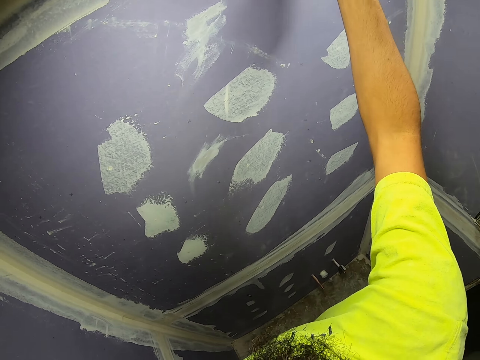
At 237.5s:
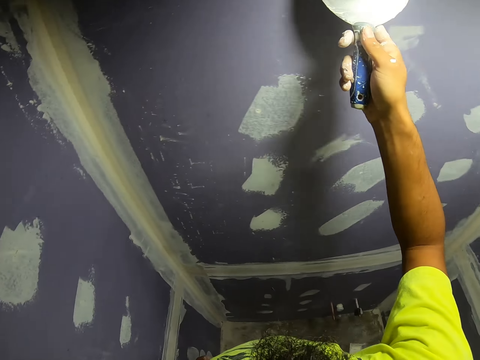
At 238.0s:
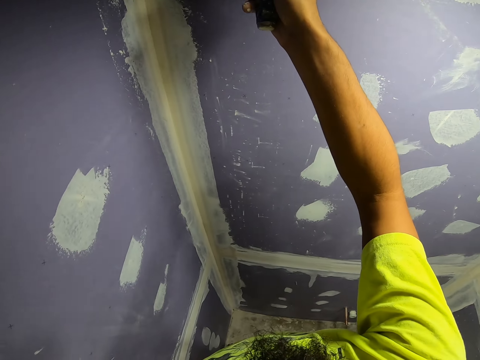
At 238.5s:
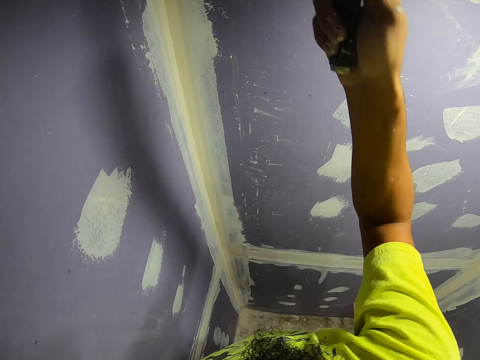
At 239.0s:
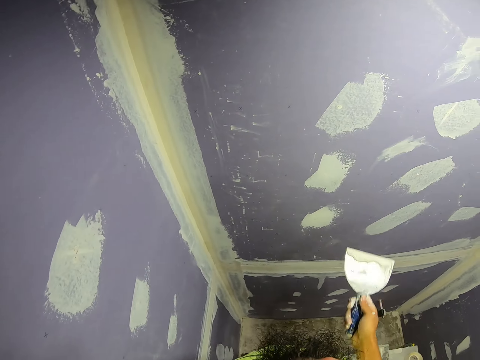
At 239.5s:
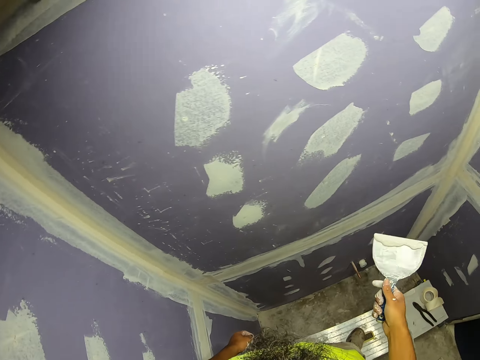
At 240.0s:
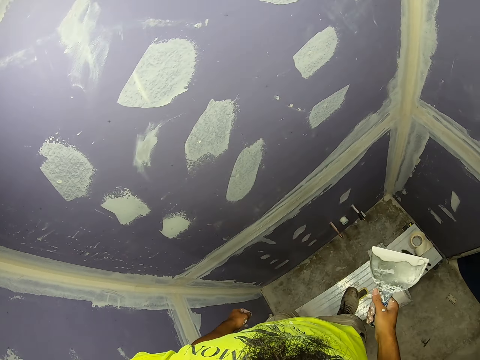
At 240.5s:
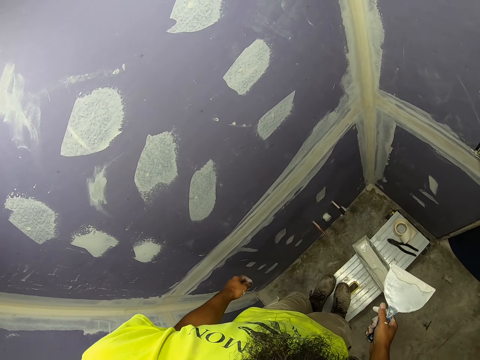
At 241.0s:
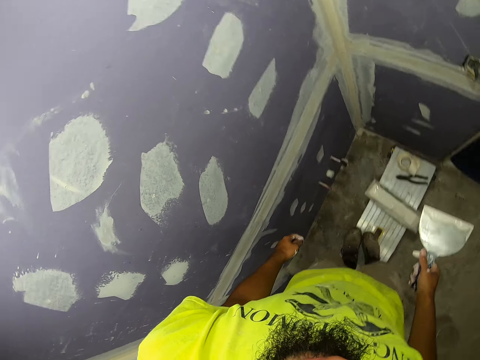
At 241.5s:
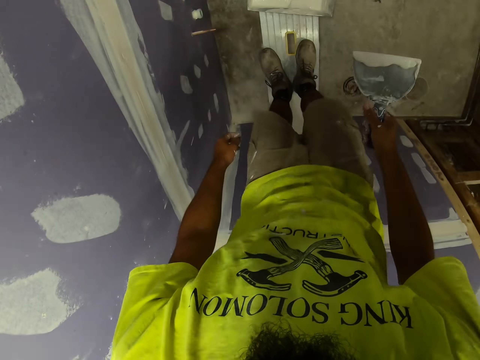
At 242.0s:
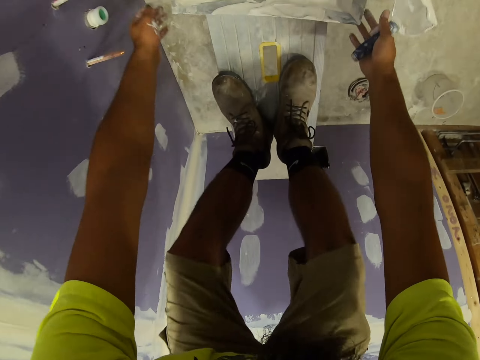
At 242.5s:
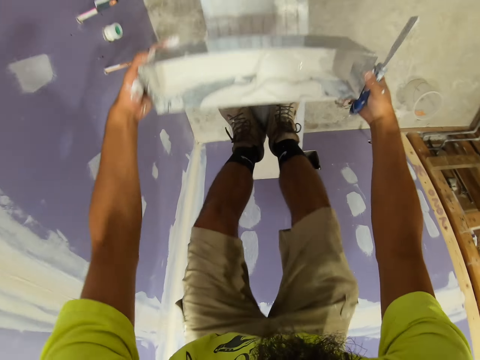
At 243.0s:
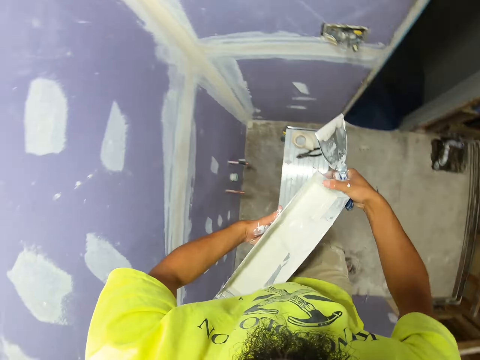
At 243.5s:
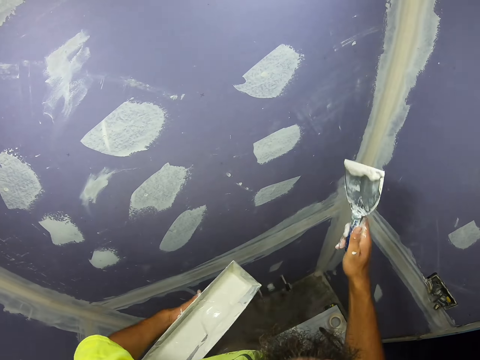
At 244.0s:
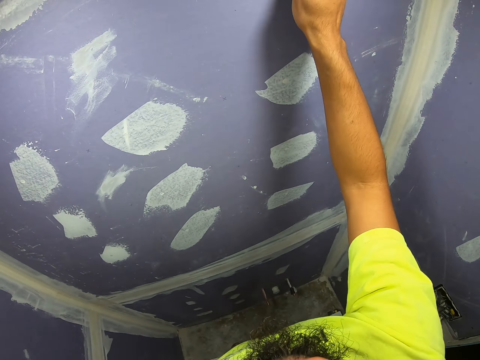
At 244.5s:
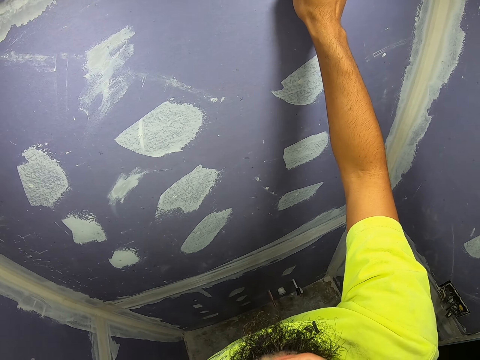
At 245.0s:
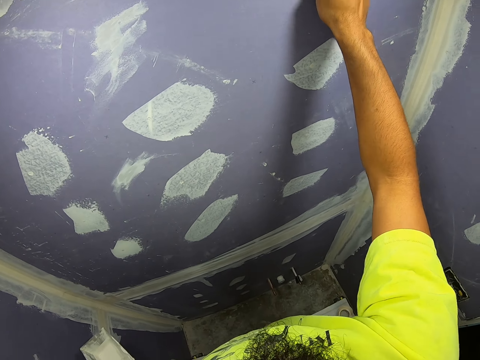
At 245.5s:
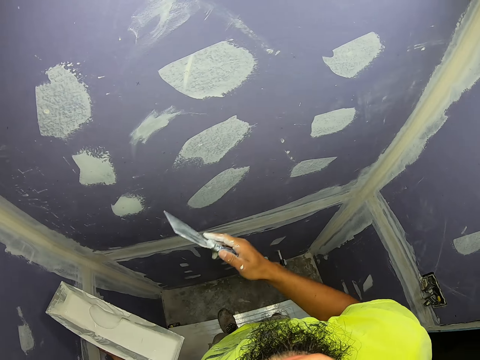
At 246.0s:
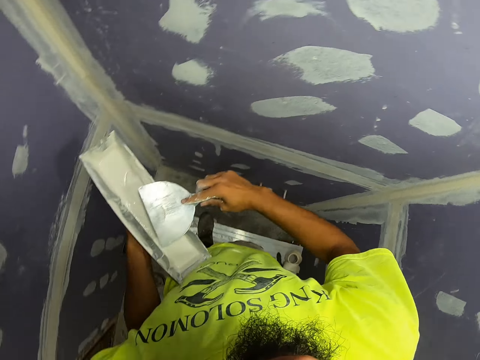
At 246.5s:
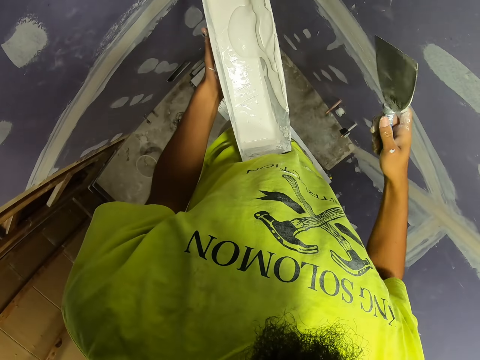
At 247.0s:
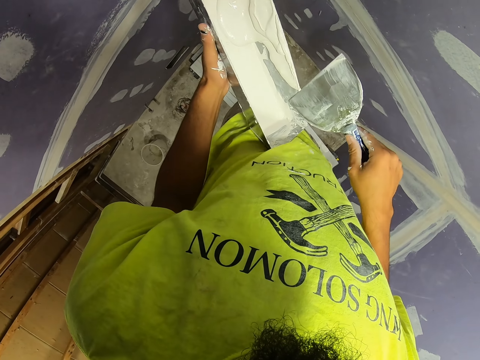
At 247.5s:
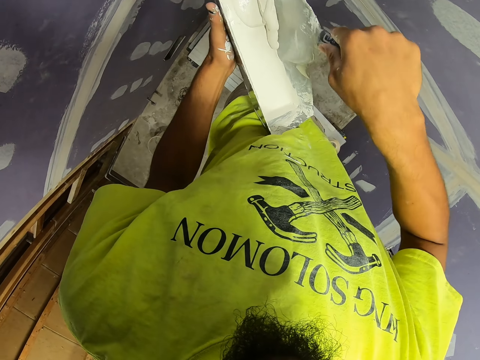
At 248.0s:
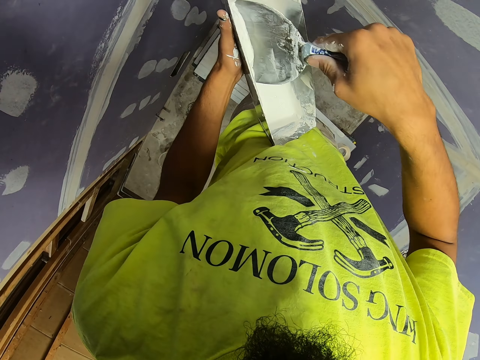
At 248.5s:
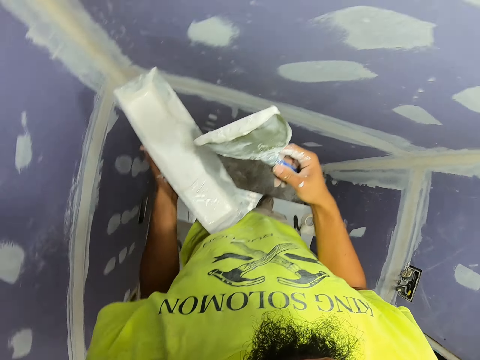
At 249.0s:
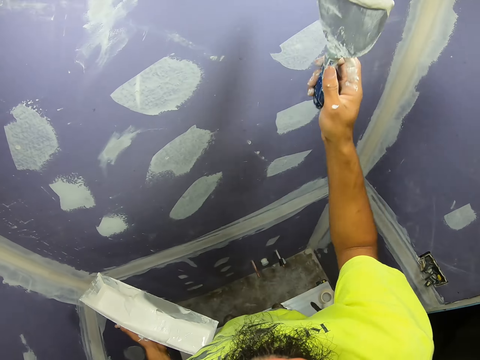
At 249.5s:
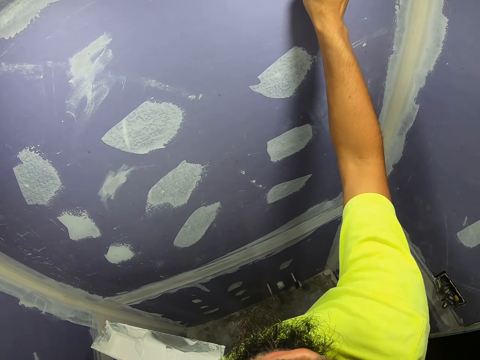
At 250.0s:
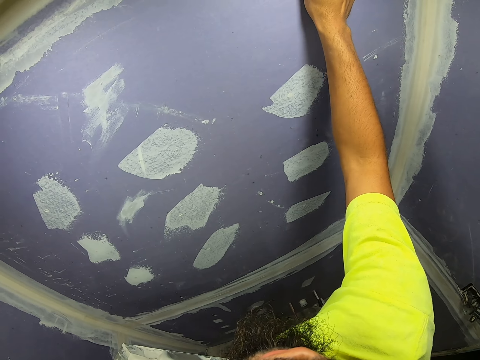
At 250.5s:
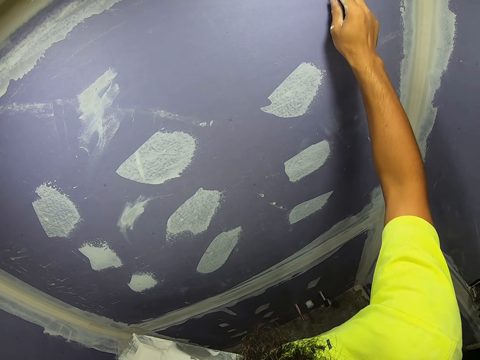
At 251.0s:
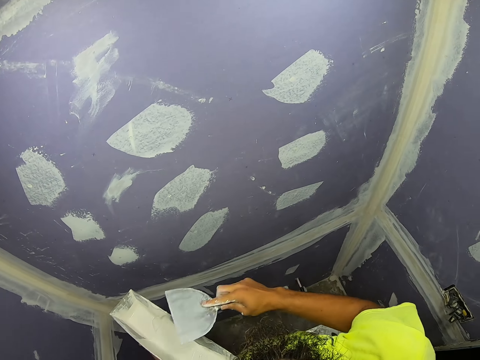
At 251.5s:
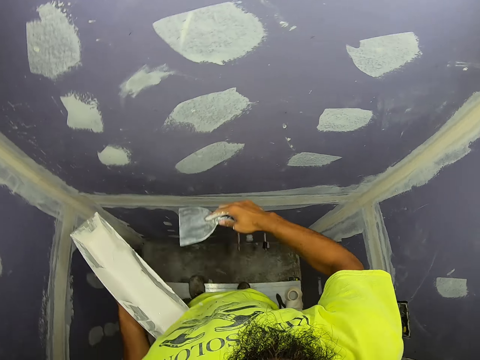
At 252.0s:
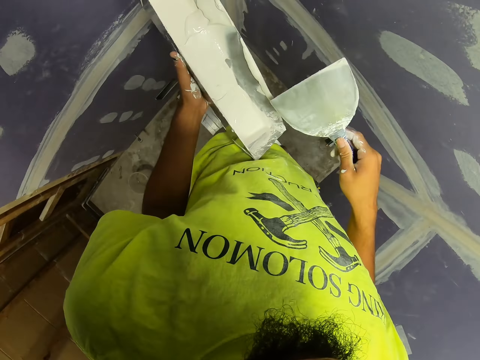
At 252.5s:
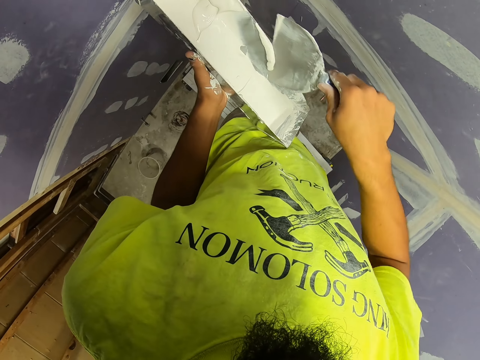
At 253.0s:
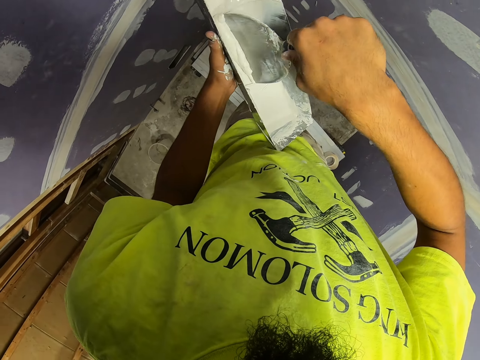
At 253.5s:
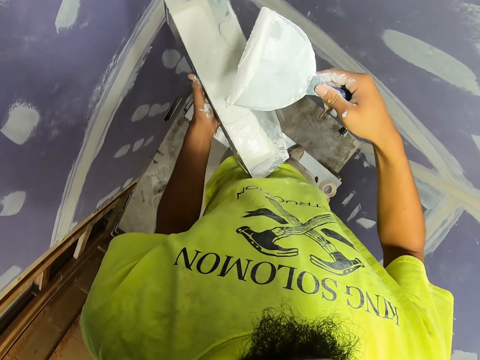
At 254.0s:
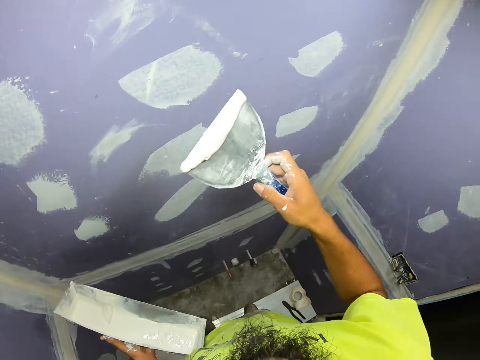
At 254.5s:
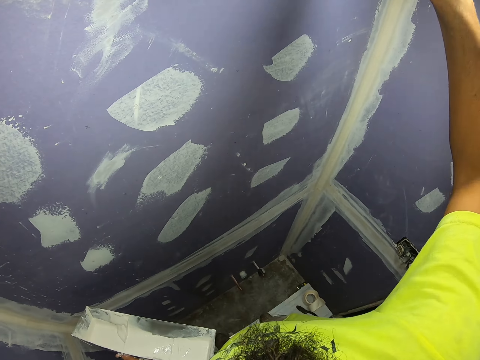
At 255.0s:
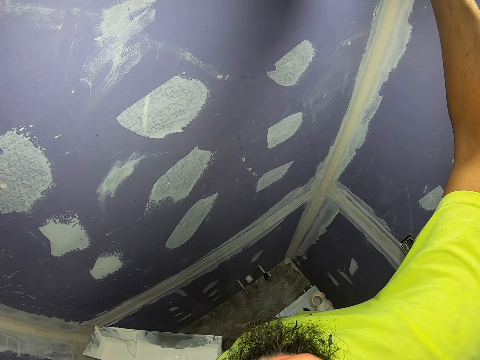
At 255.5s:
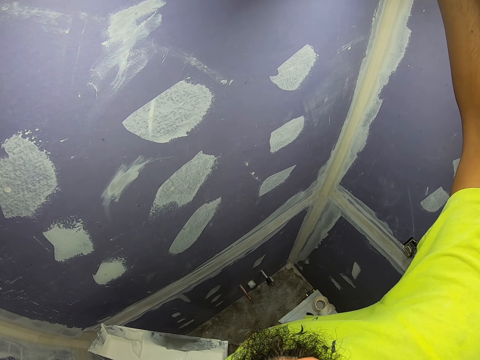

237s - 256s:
The camera wearer picks up the paint tray. They paint the wall. They pick paint from the paint tray. They paint the wall. They remove excess paint. They pick paint from the paint tray. They paint the wall.

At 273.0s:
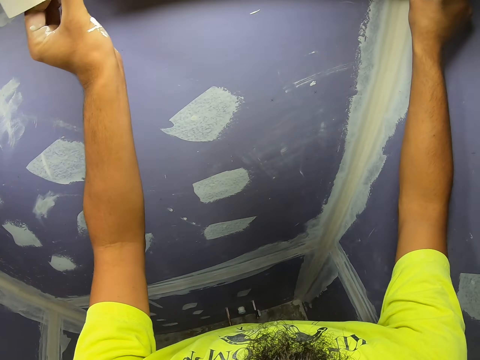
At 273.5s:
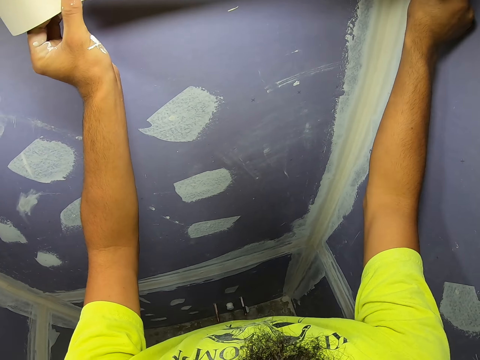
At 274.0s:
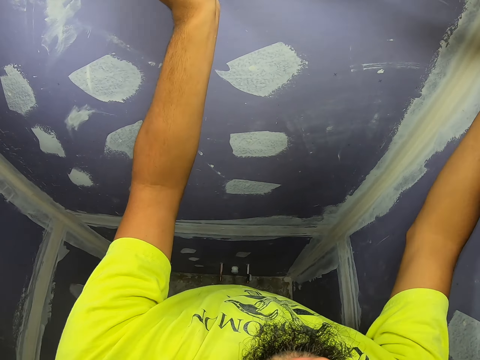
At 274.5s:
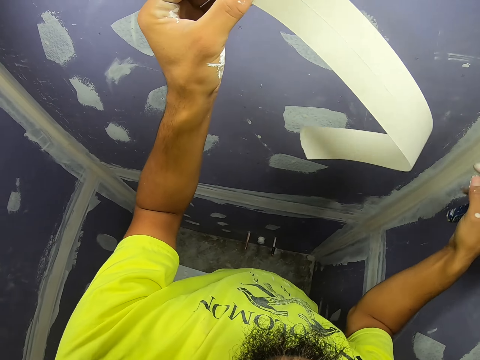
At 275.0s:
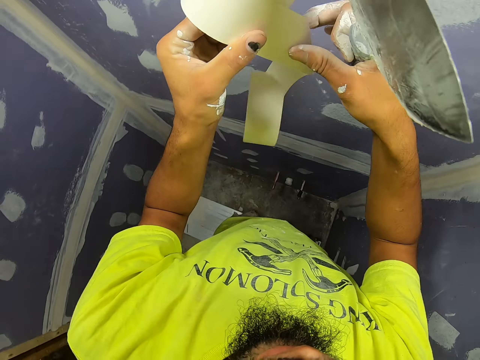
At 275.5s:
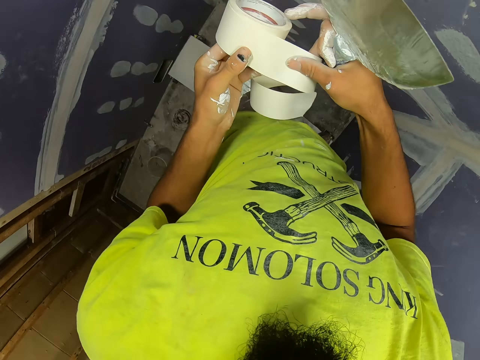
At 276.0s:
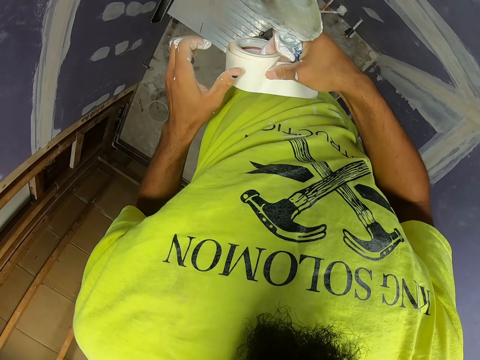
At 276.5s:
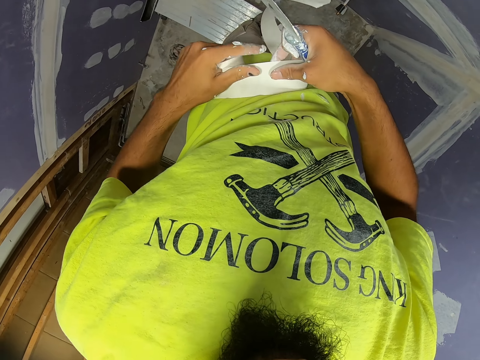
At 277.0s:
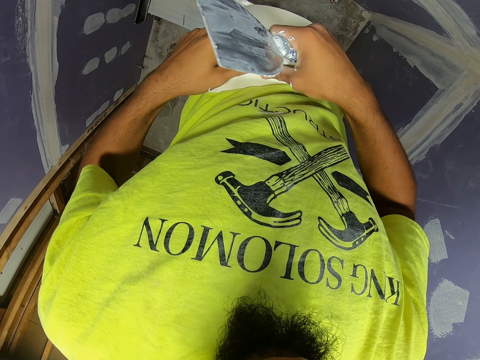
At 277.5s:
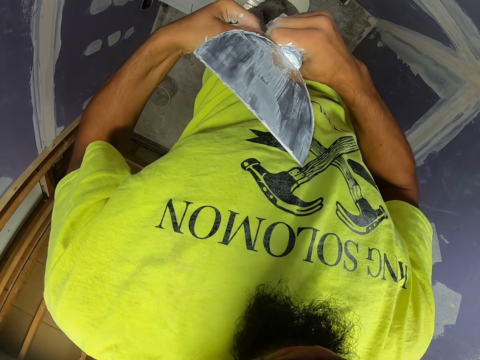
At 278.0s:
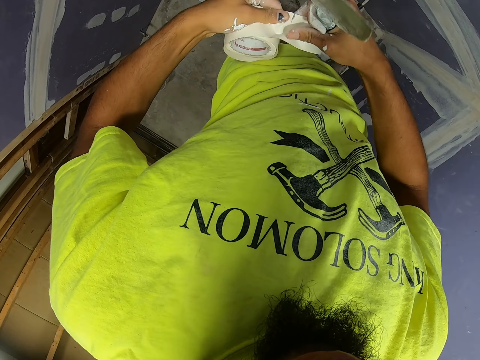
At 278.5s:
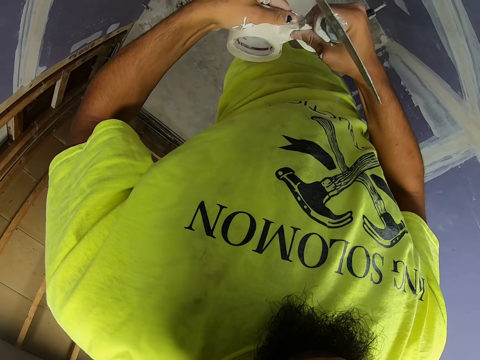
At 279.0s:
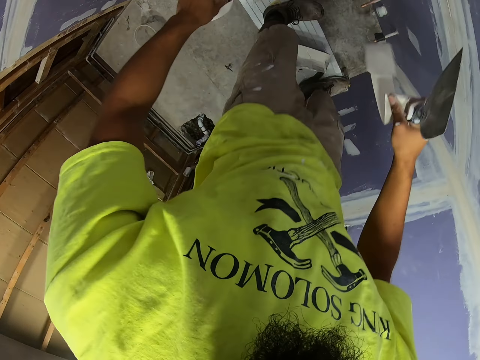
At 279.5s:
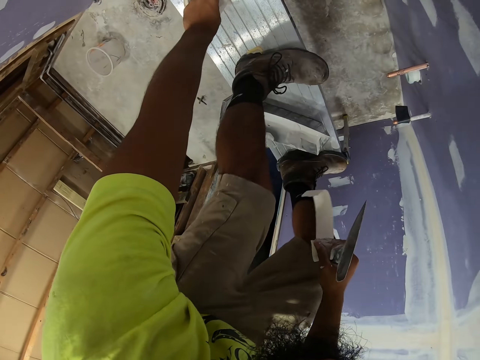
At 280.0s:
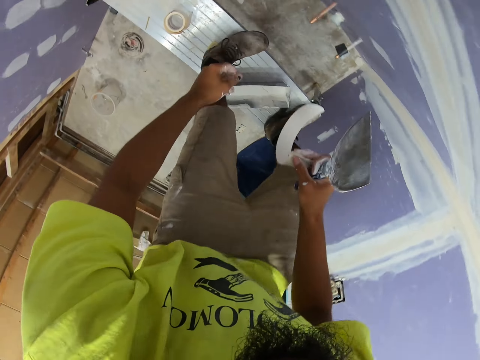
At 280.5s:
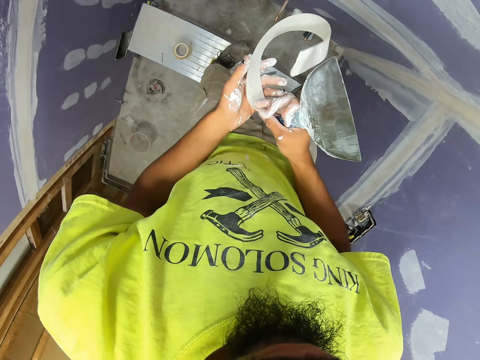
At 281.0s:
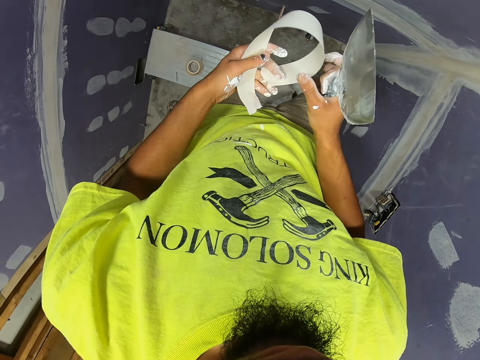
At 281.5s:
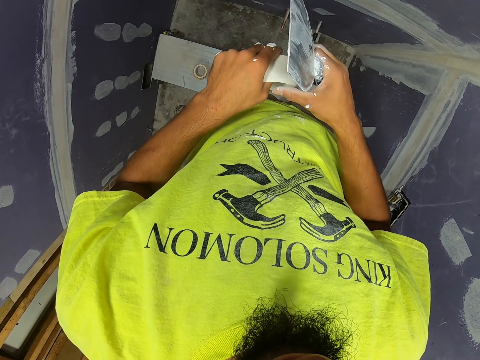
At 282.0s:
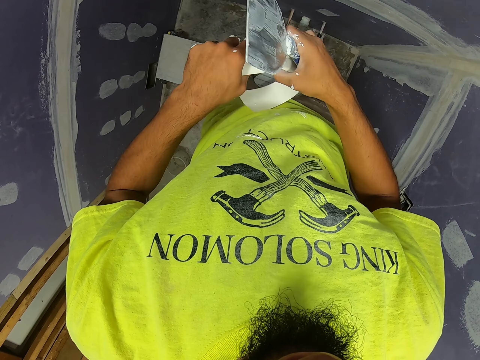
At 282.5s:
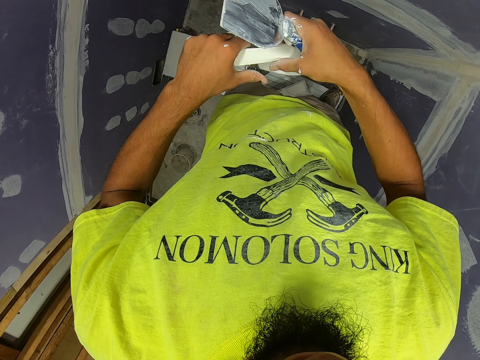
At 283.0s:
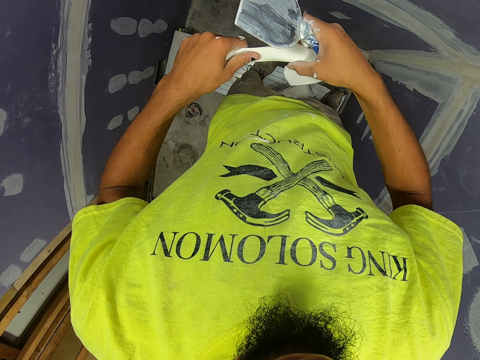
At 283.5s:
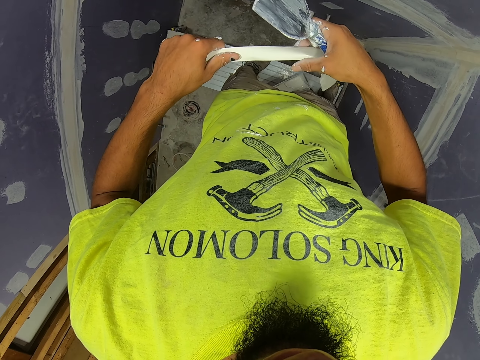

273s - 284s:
The camera wearer measures the wall. They cut the sellotape. They drop the sellotape.
